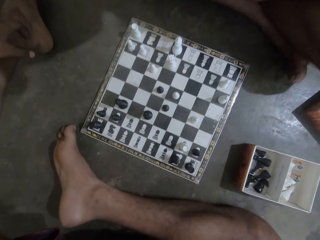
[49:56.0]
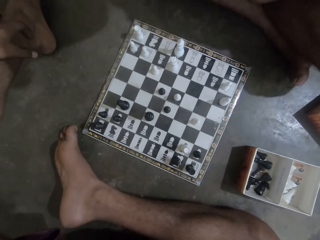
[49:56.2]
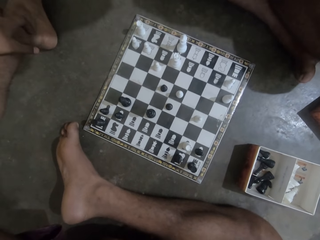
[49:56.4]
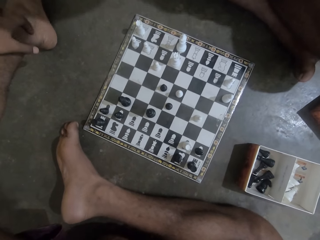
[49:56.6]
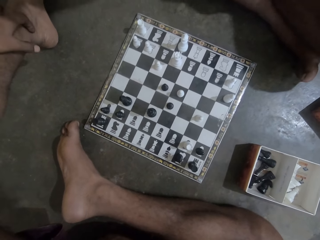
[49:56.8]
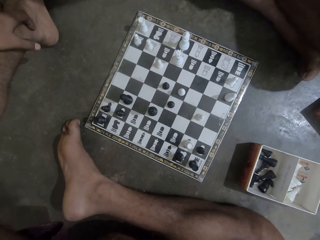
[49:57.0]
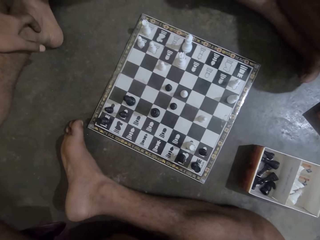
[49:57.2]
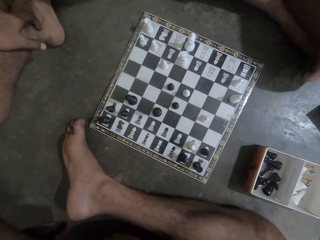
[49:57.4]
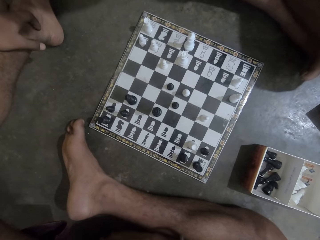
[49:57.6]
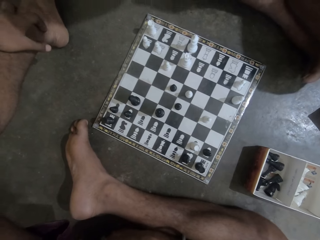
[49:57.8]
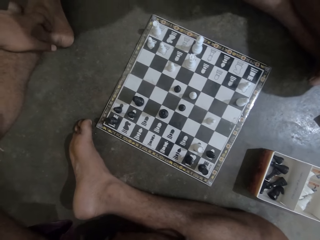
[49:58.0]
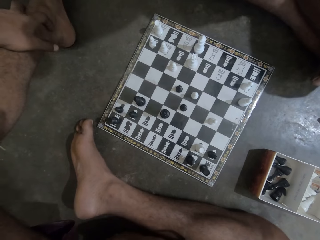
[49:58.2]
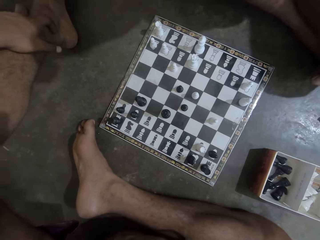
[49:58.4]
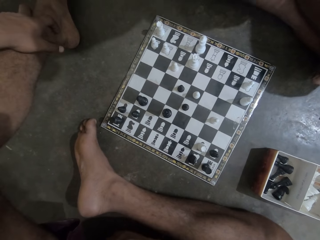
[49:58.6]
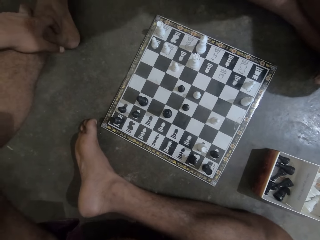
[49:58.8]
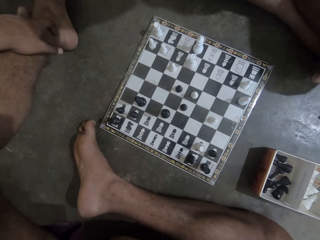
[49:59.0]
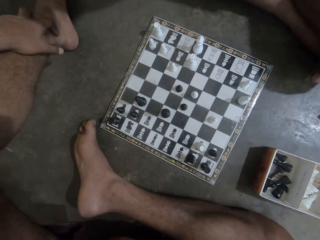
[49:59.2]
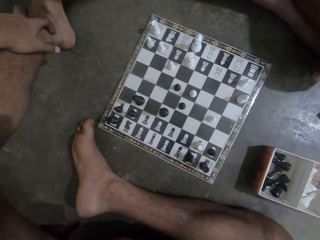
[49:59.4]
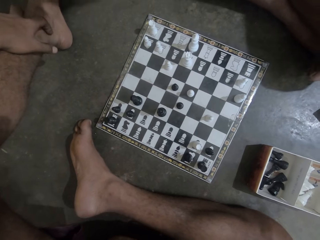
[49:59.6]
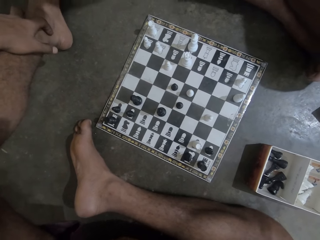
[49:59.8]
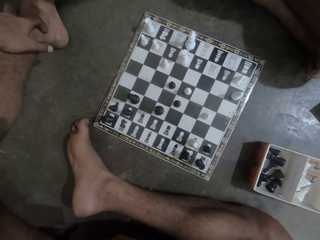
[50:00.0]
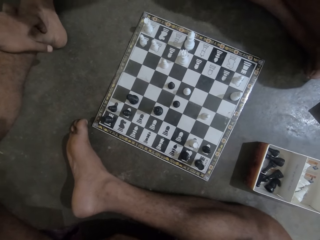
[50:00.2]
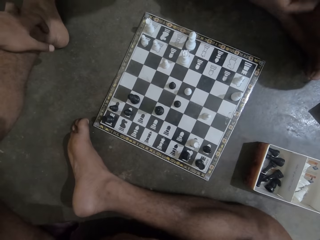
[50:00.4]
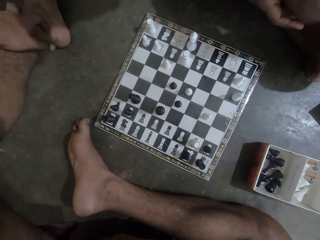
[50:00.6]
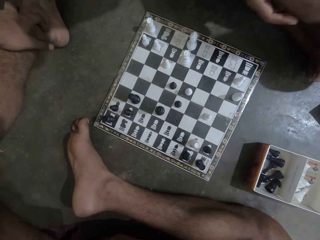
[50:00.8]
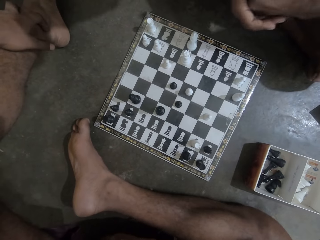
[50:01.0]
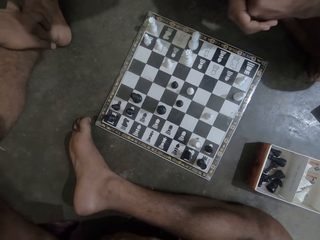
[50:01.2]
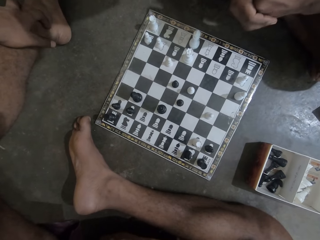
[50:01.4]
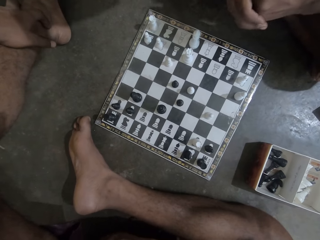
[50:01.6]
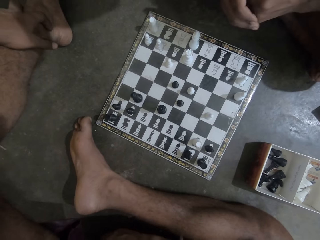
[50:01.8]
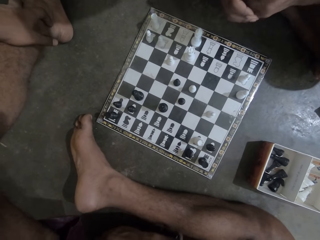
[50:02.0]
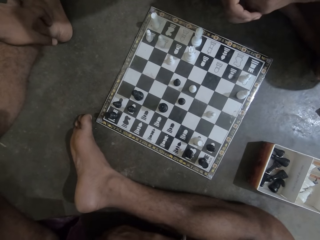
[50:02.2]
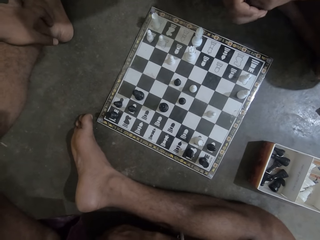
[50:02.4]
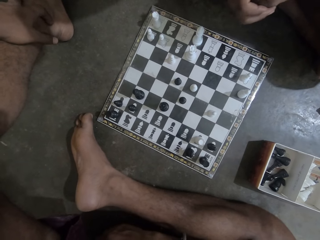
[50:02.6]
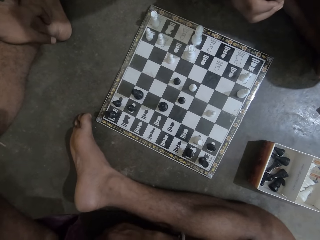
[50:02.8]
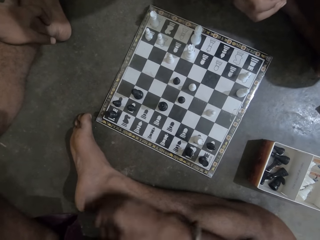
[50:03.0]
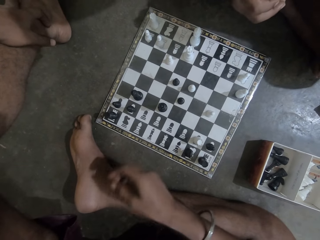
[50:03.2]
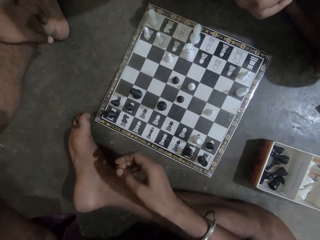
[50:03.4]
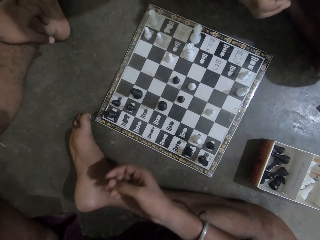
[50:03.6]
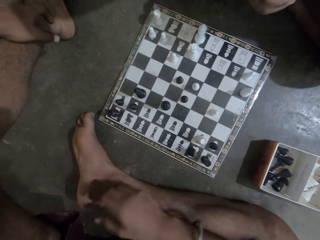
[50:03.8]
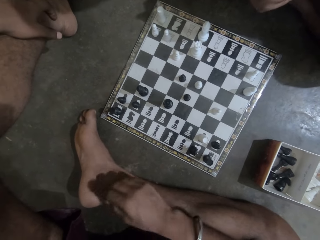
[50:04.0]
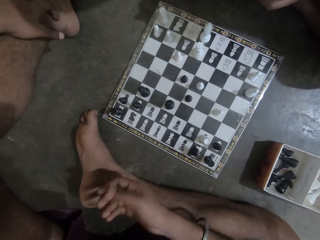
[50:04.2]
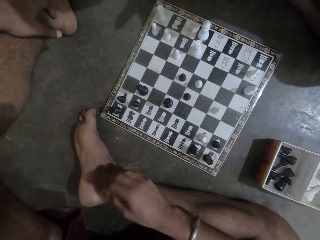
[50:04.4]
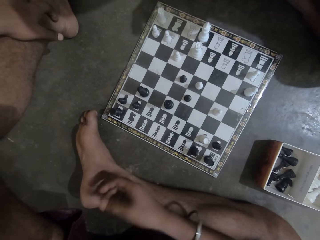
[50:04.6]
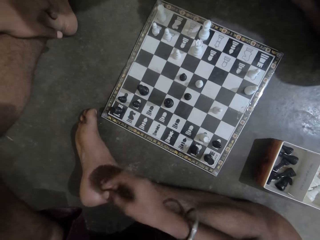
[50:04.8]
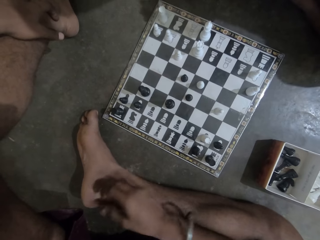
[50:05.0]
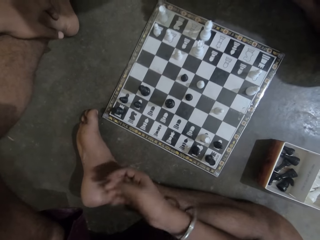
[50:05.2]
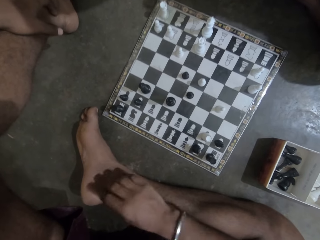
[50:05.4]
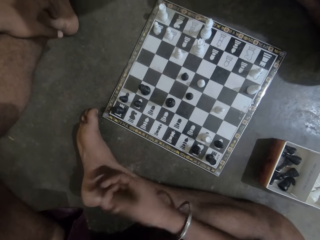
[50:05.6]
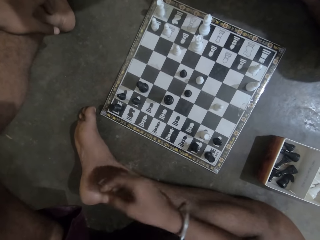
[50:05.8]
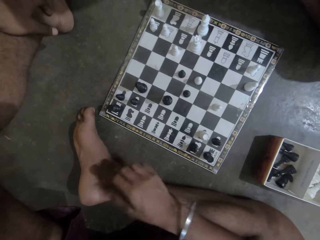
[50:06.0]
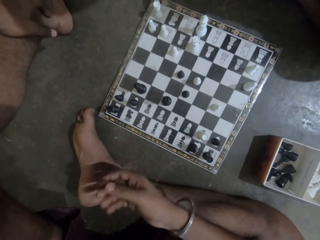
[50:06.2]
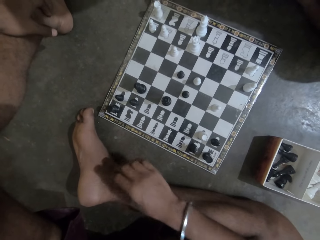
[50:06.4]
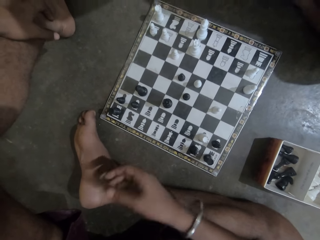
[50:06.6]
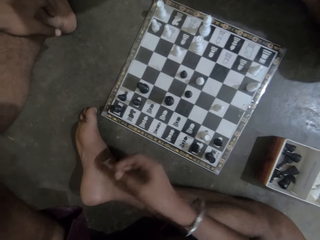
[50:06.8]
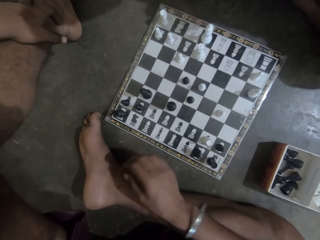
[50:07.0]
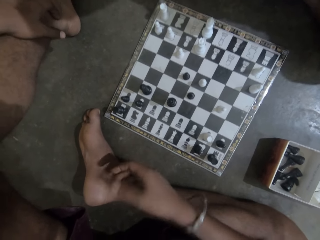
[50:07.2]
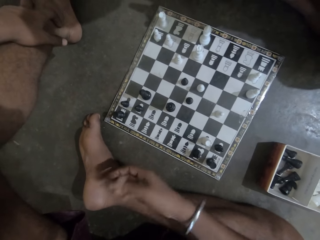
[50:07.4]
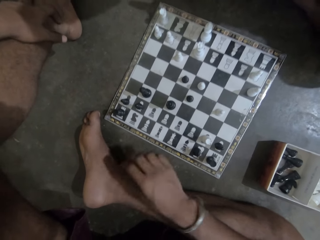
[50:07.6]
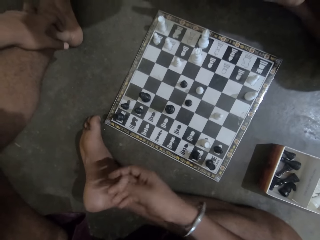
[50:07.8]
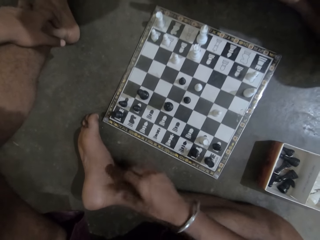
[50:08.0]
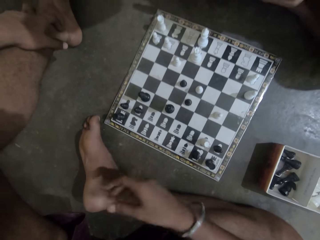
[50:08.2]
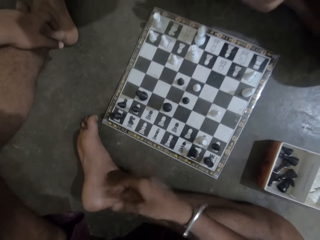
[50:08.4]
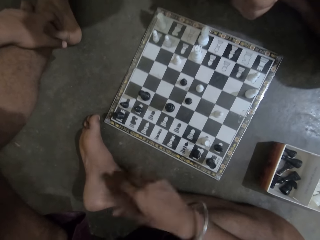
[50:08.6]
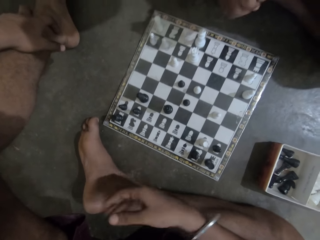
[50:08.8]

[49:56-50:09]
The camera wearer shakes his right hand.

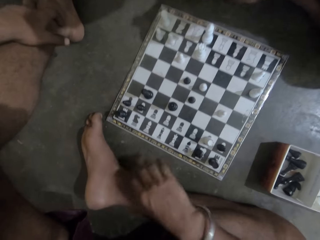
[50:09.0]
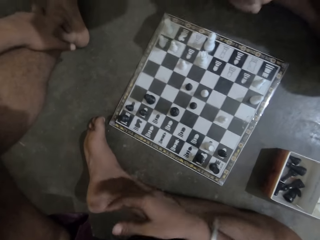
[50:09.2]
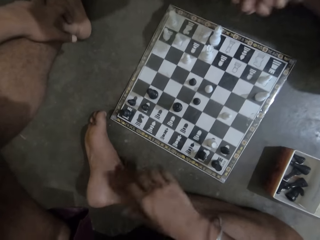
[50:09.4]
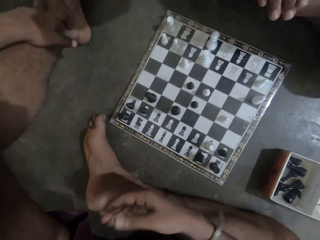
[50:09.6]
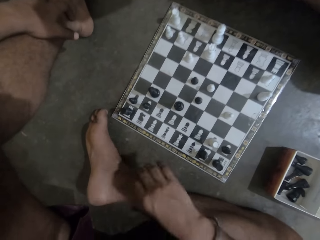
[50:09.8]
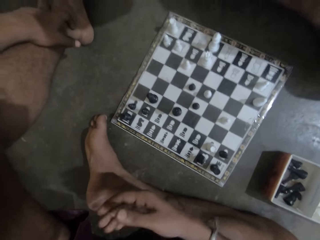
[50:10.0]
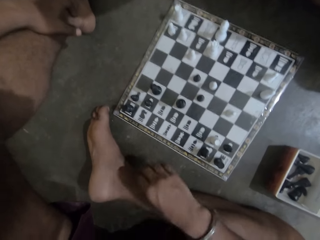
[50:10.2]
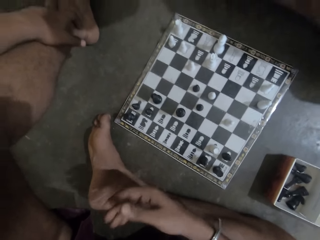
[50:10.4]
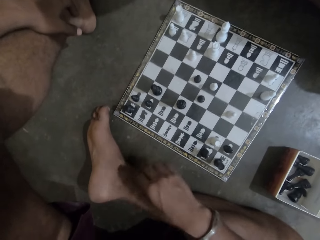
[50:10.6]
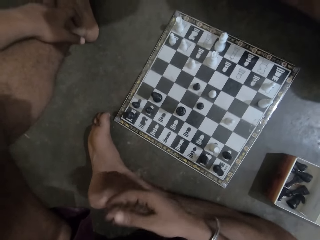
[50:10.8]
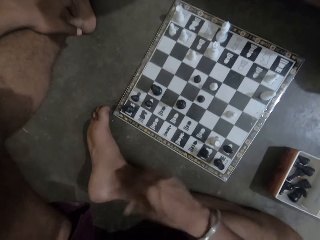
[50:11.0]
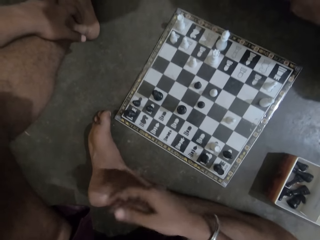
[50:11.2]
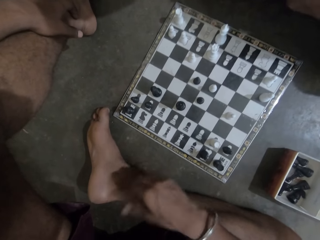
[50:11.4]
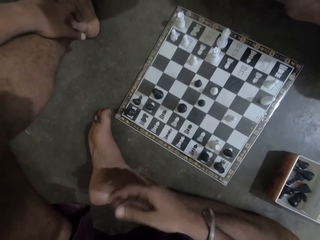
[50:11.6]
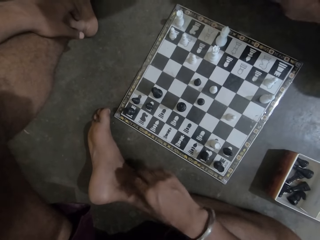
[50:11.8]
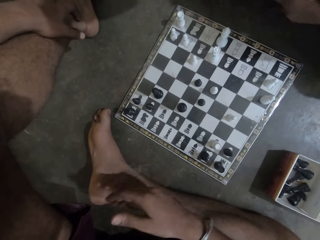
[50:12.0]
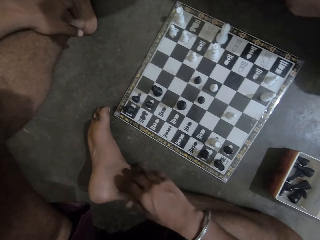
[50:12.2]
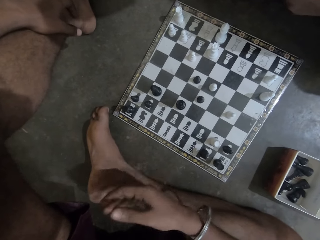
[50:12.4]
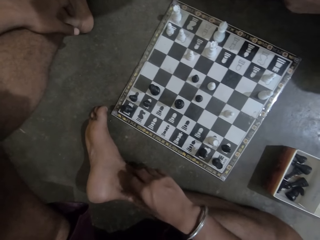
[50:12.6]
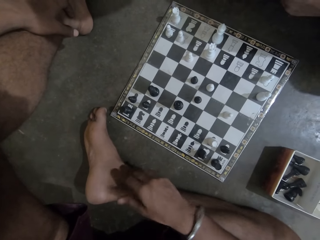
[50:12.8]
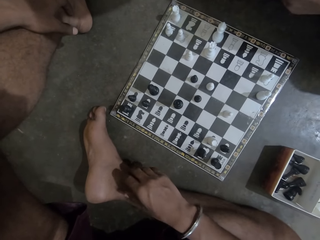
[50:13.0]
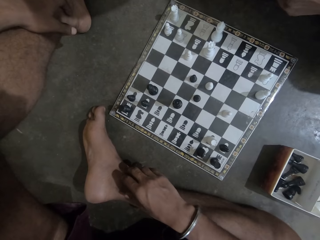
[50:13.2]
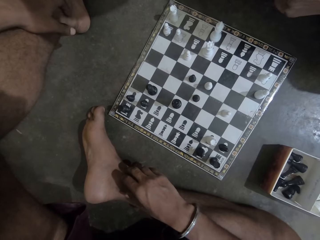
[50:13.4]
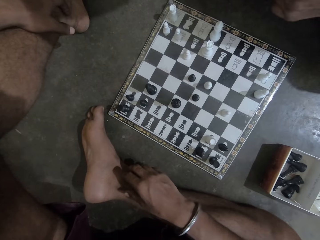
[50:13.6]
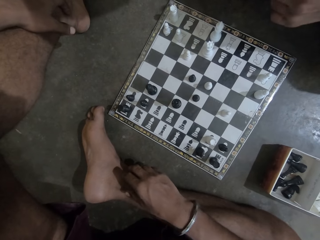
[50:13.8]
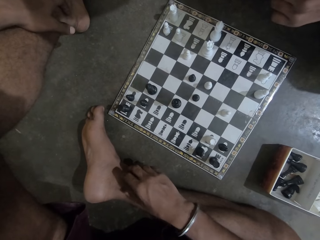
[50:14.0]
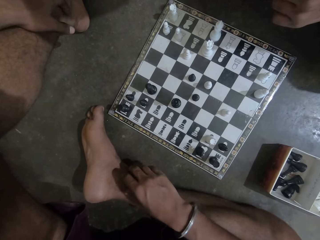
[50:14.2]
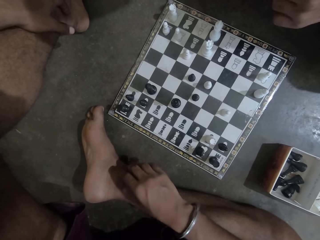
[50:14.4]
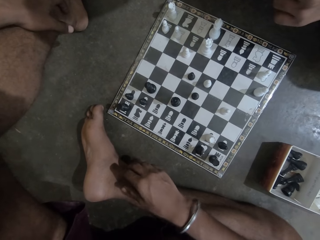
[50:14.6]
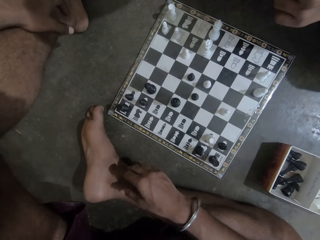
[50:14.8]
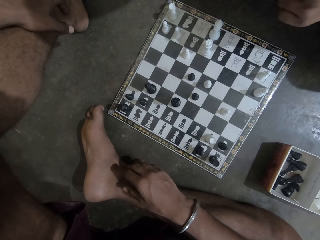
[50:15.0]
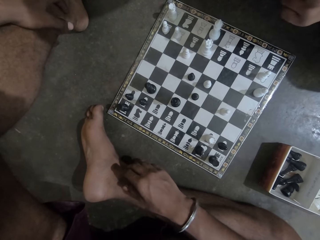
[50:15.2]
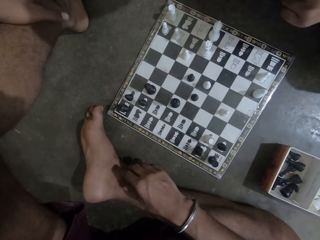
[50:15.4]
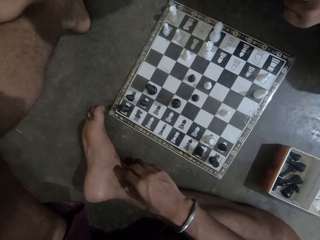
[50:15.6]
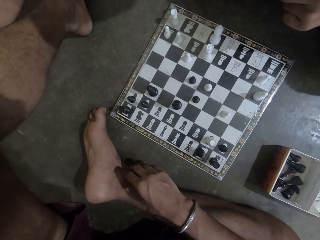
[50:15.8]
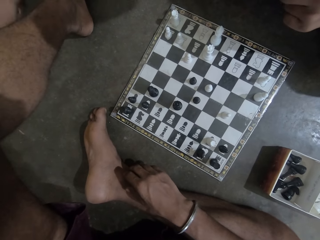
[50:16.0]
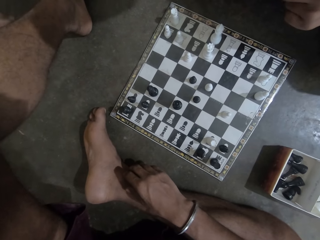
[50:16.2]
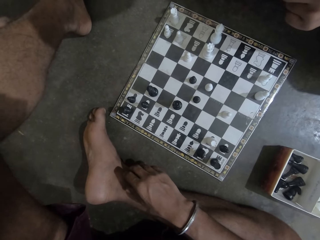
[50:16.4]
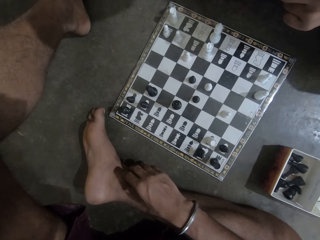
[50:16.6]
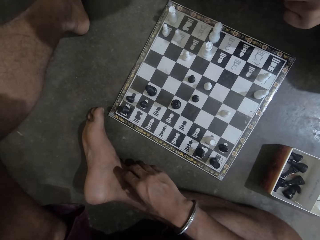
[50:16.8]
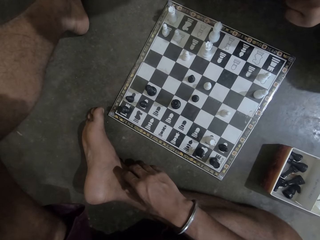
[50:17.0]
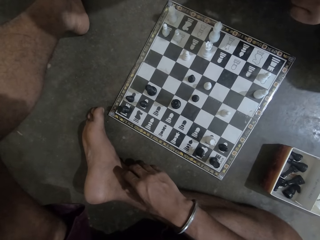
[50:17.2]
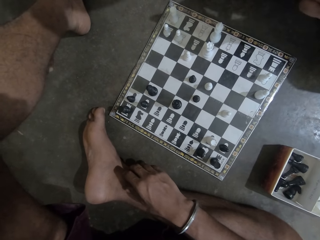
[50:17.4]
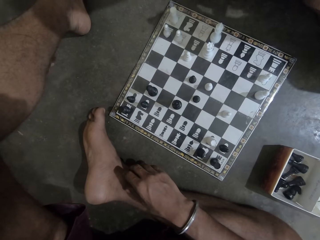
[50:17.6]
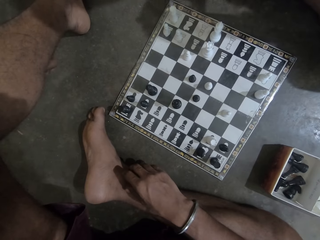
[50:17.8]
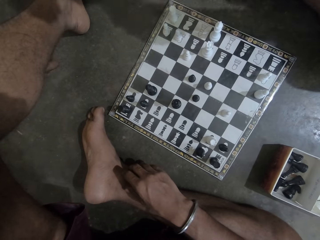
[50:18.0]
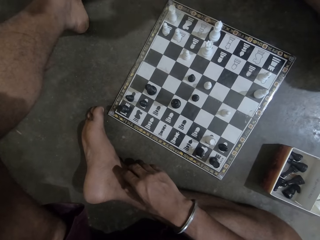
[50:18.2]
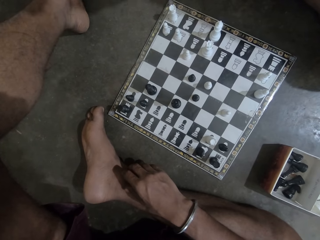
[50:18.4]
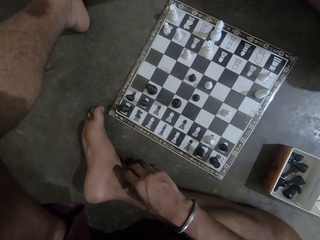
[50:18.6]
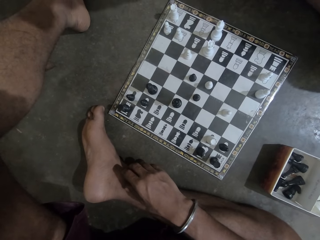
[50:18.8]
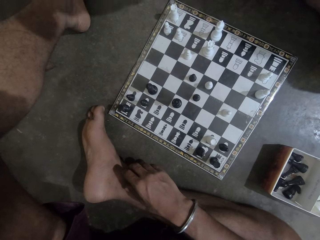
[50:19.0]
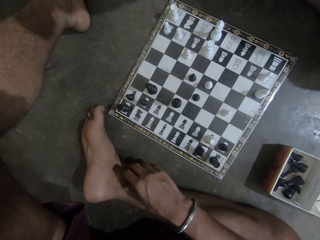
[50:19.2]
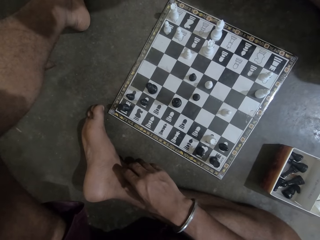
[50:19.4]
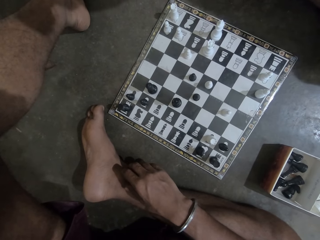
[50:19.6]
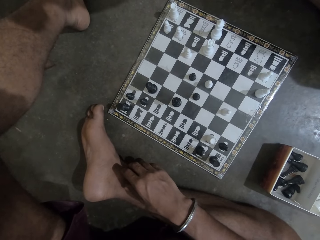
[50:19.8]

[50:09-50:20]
The camera wearer moves his hand.
